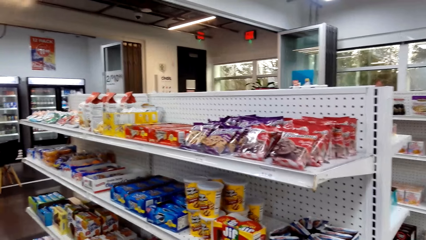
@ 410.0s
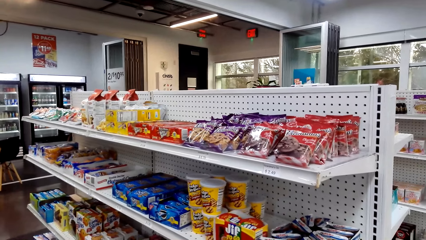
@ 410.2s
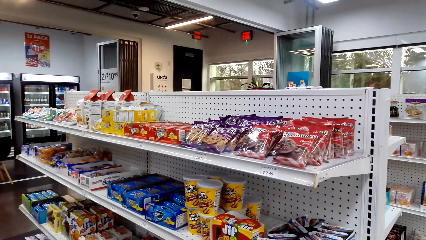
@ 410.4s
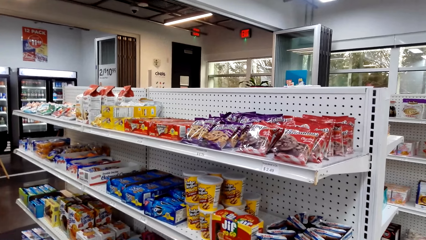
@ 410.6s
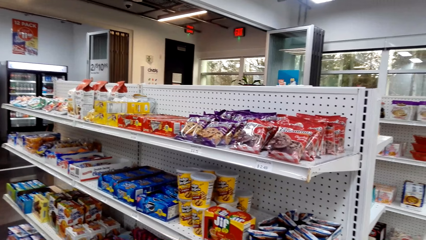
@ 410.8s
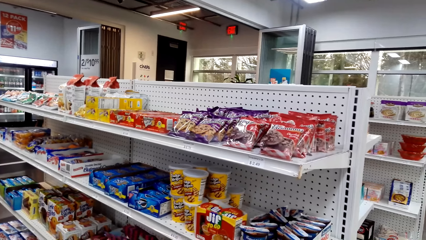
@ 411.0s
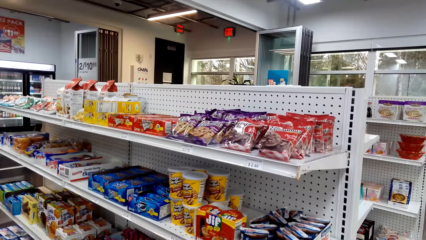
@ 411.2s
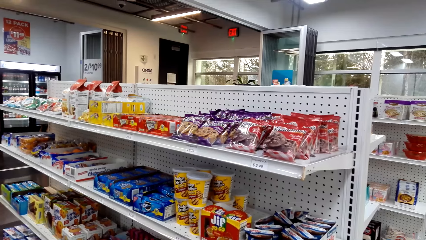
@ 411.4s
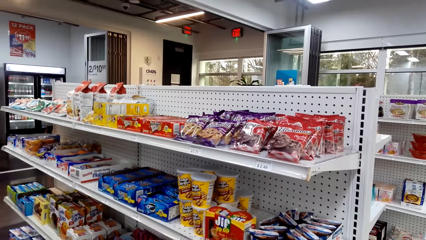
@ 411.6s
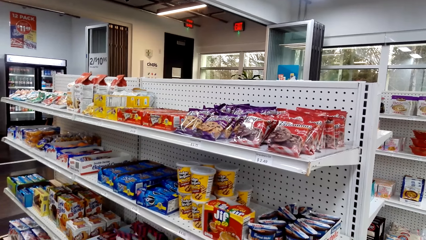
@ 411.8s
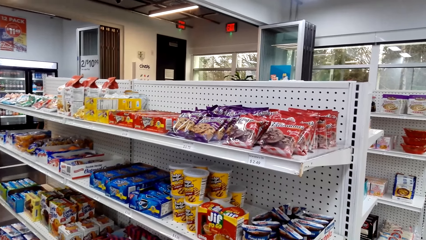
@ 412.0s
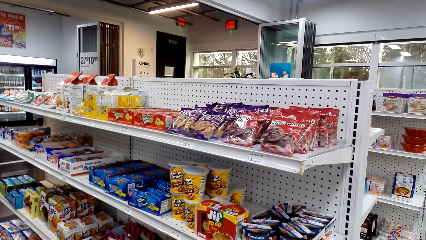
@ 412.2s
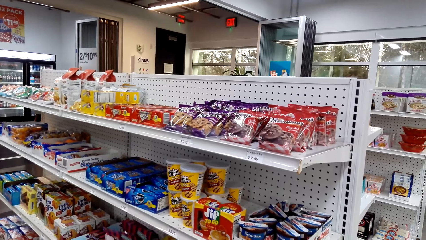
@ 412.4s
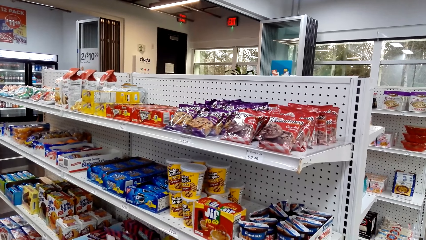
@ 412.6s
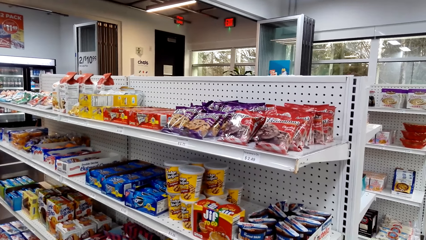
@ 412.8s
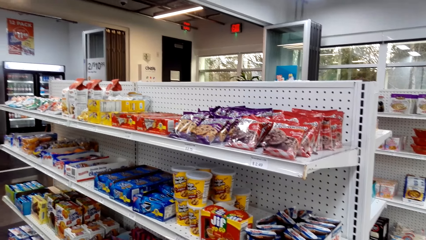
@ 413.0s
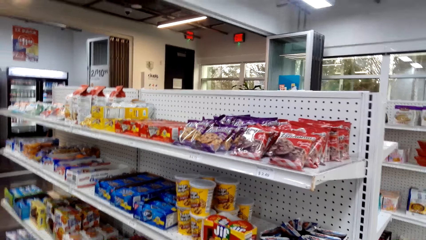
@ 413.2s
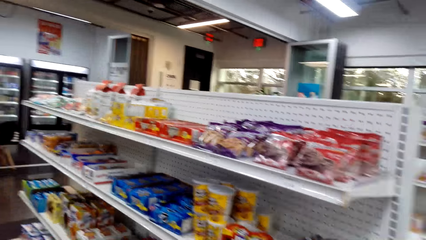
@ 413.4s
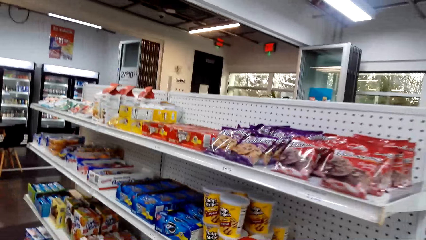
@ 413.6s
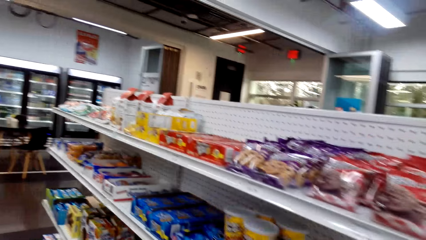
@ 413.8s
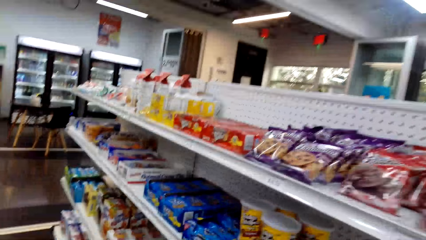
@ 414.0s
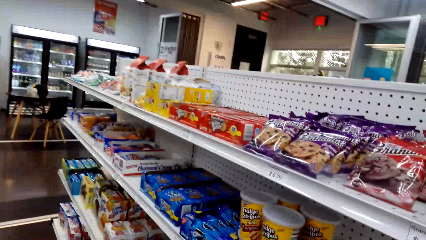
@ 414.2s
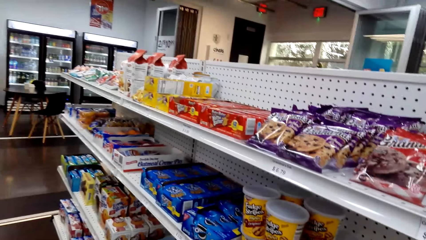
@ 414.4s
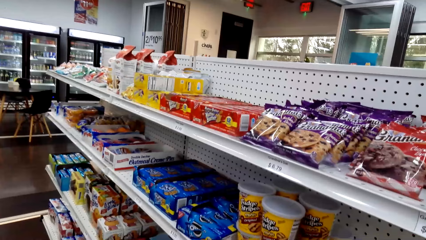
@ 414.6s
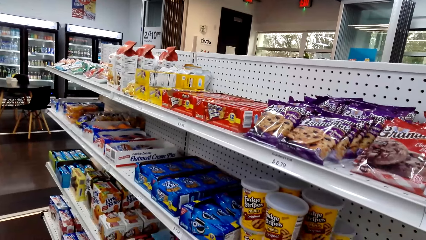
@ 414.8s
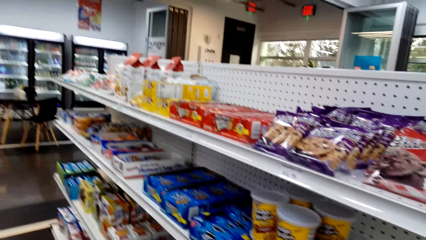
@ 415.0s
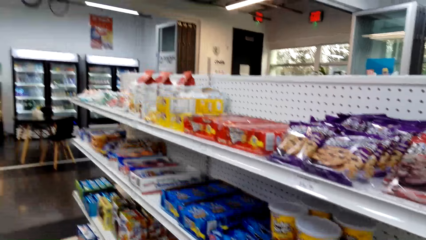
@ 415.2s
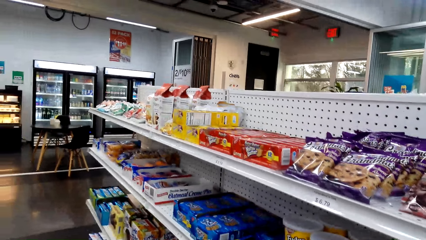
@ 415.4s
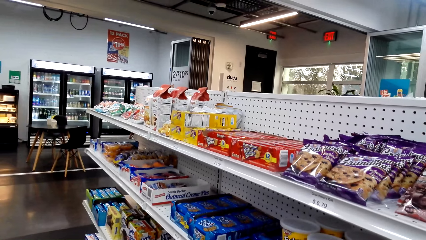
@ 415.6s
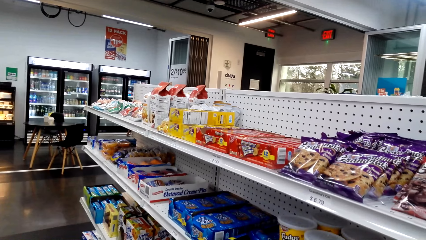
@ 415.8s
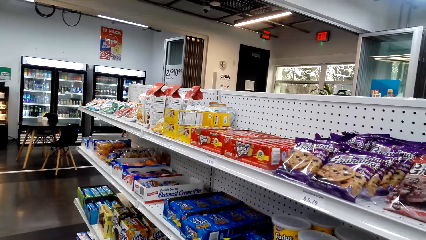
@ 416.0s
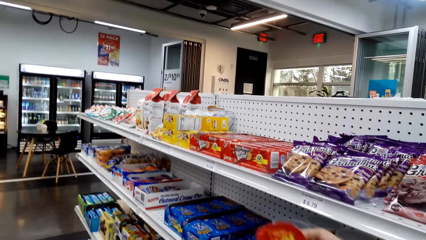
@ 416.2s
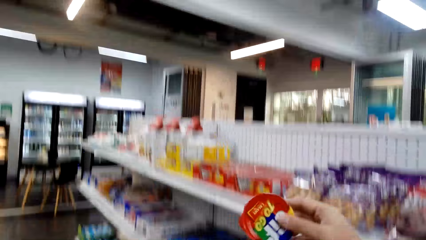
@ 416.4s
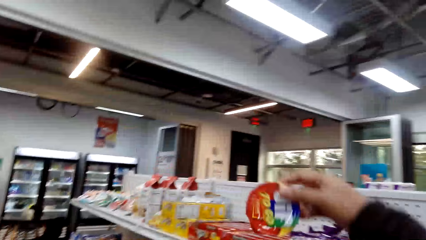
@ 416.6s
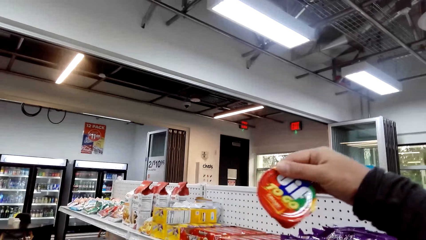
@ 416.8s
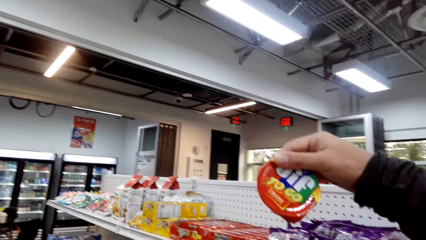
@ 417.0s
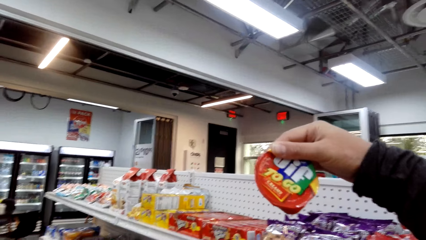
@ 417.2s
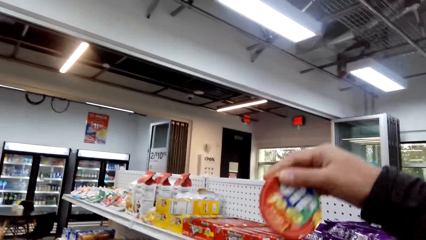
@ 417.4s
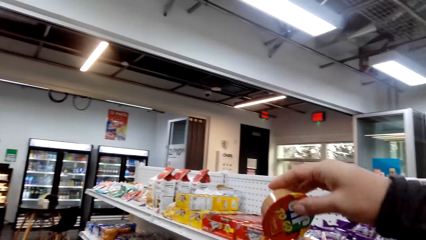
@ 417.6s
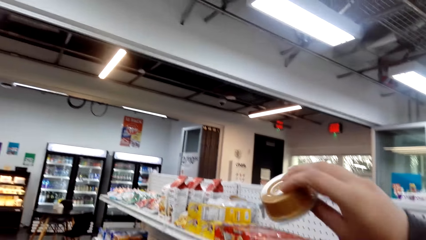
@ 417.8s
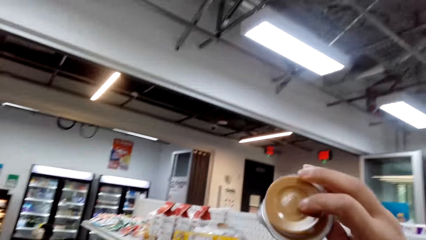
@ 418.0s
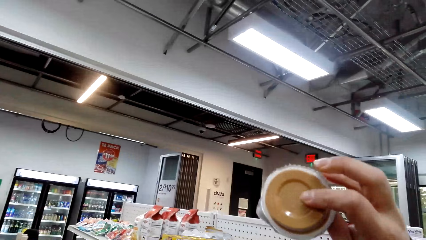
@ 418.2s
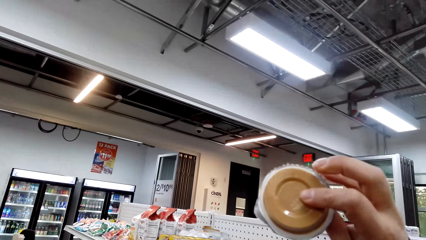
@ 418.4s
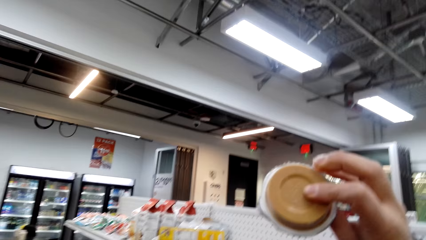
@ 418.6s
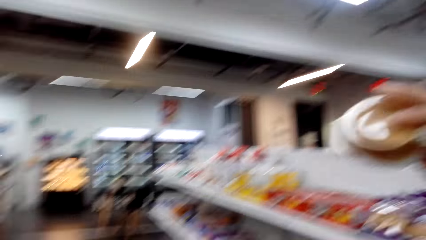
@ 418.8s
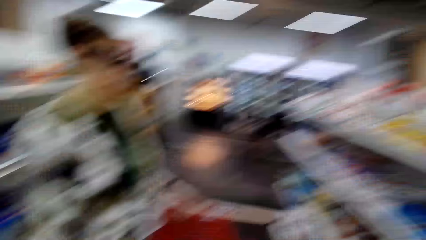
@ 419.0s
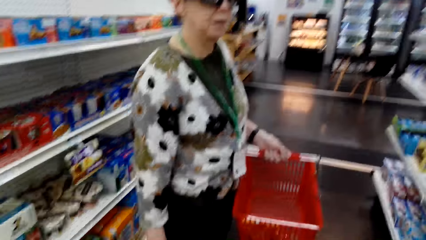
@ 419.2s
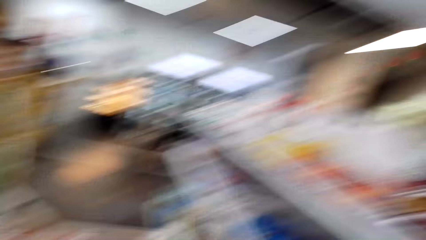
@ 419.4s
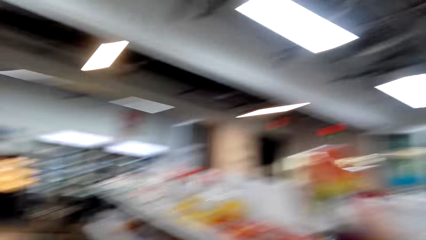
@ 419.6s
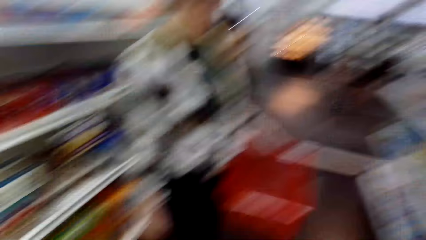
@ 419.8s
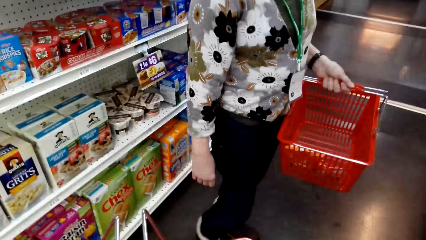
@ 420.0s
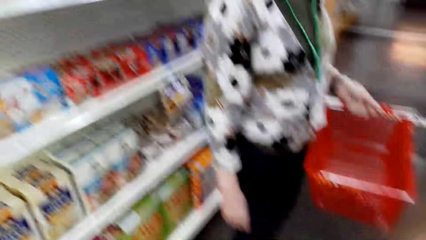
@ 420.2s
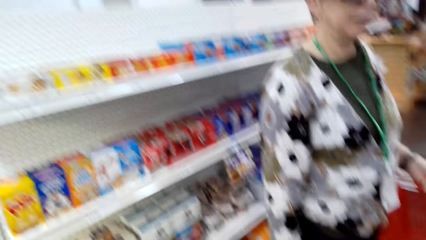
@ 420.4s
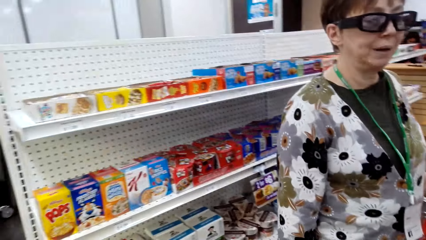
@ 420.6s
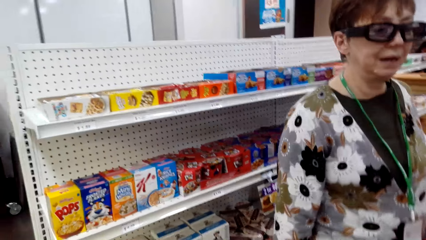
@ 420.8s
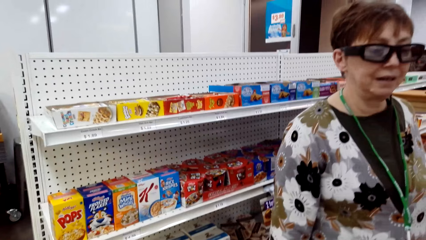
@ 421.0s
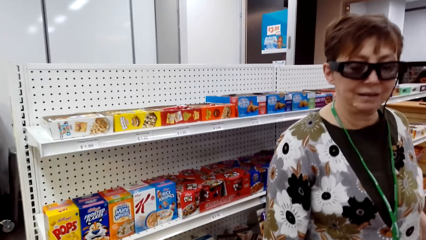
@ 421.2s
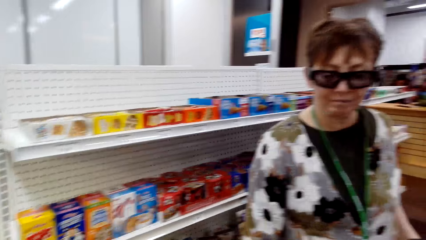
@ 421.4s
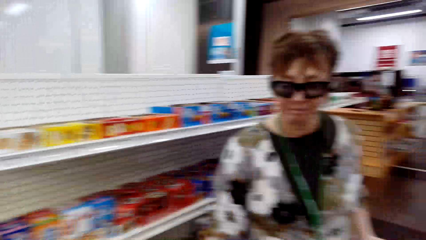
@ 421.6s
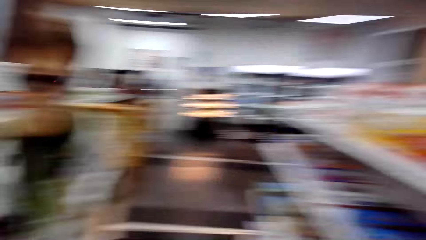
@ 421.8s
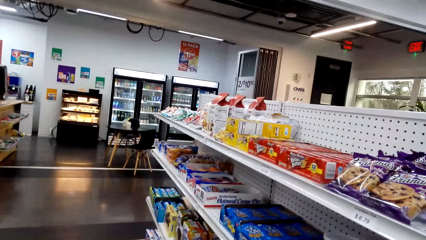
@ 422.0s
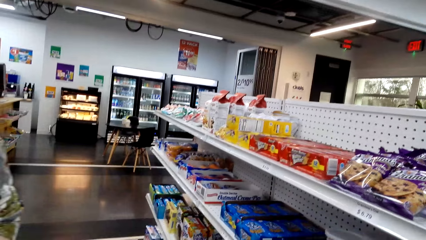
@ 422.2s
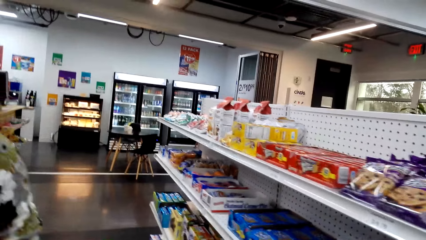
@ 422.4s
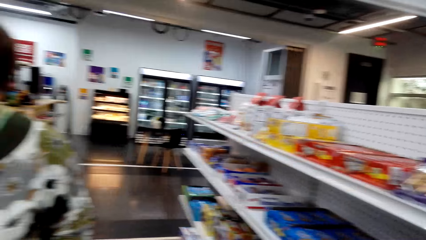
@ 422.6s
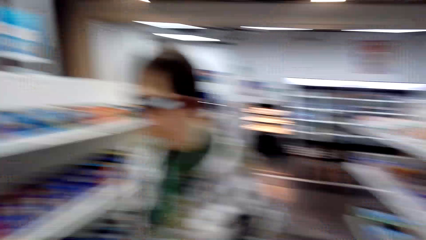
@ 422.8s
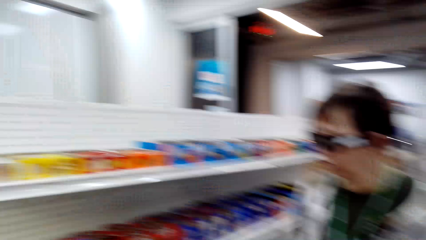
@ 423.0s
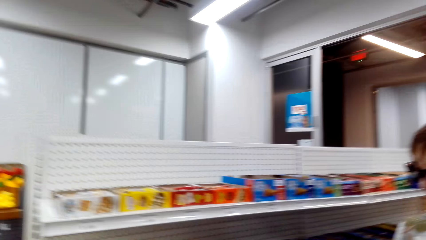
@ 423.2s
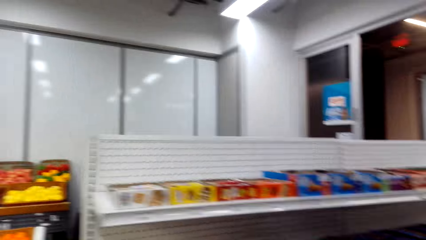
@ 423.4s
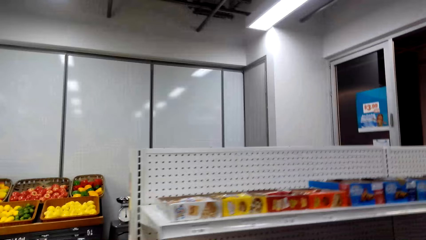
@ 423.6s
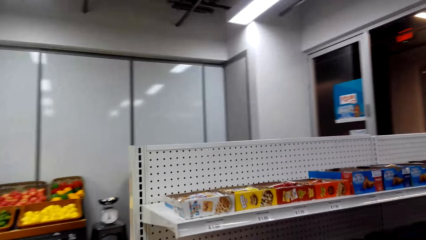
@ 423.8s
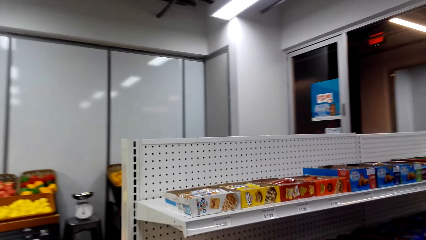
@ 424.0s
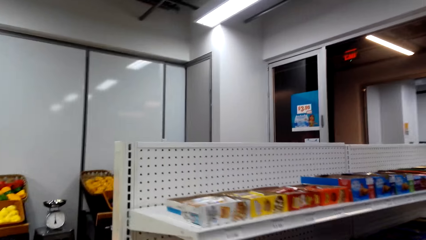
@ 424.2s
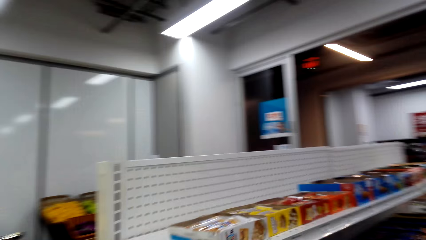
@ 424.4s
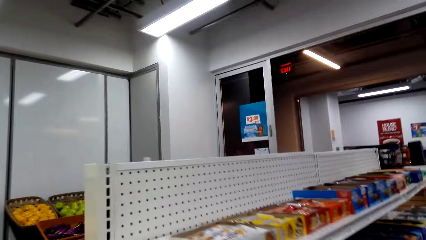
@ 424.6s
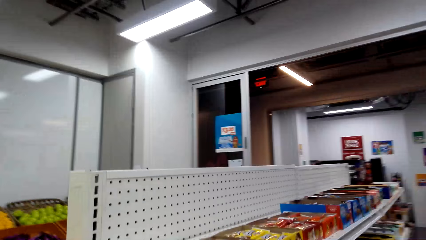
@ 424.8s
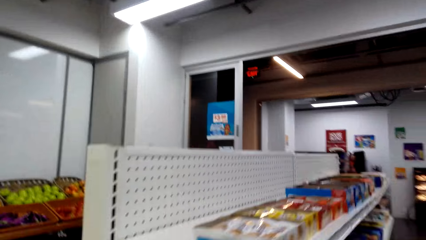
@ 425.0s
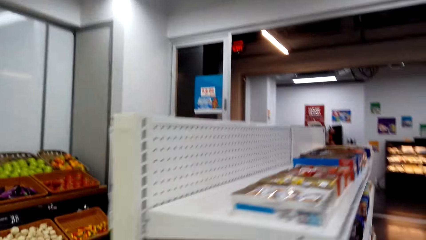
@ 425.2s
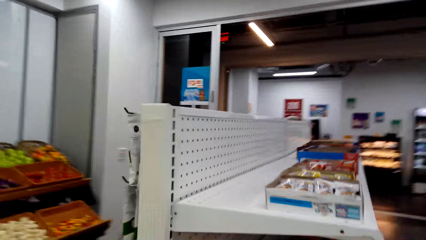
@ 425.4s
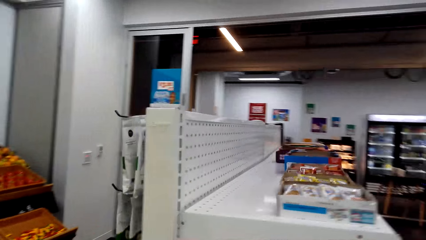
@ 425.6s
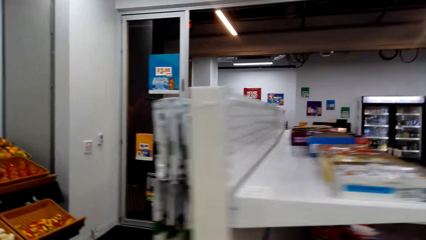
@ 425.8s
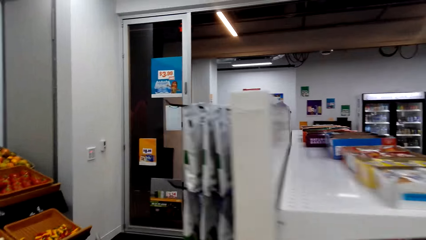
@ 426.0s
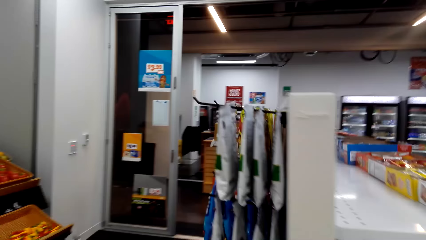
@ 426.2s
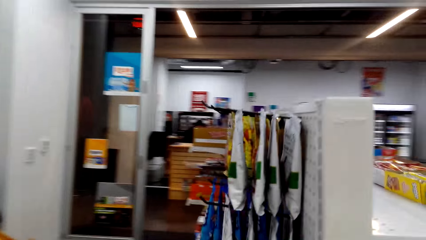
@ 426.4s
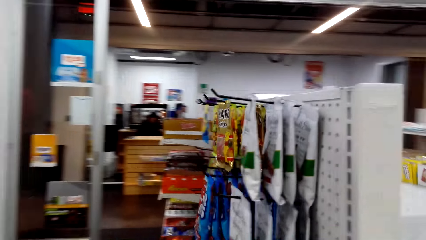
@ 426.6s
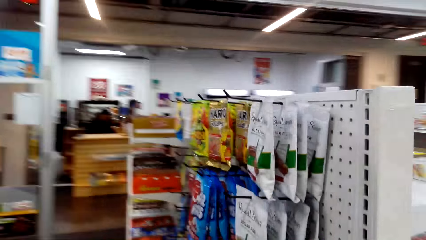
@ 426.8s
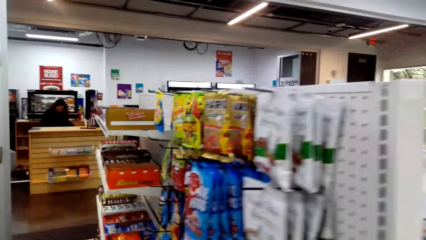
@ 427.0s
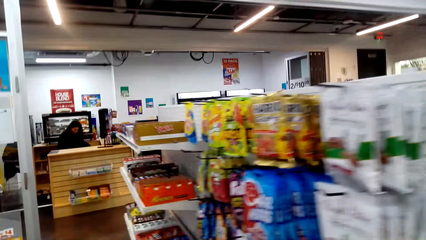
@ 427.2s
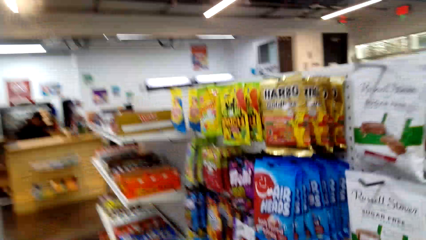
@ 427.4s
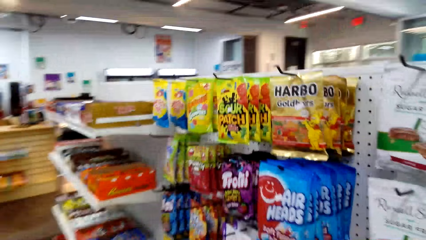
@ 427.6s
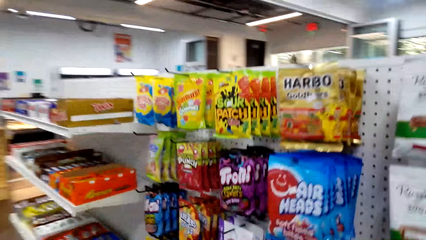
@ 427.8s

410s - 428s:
The camera wearer talks. They pick up the Gif to Go and examine the Gif to Go. A woman talks and walks around. The camera wearer walks around the supermarket.
